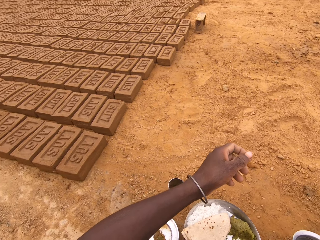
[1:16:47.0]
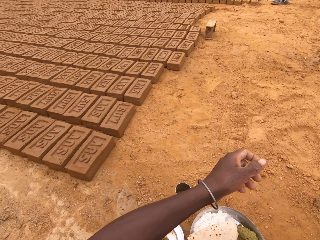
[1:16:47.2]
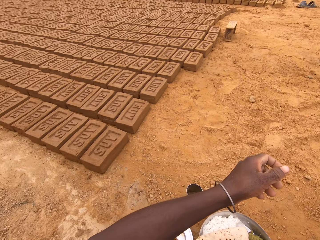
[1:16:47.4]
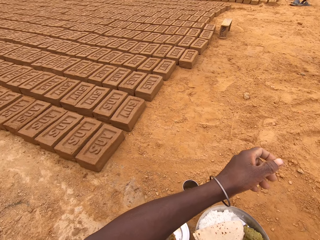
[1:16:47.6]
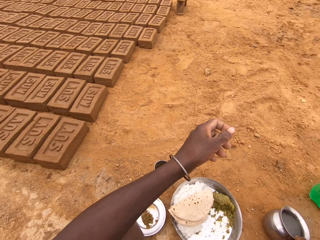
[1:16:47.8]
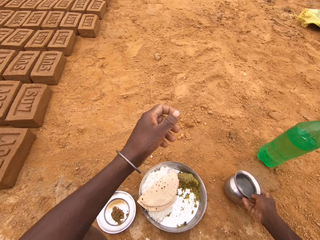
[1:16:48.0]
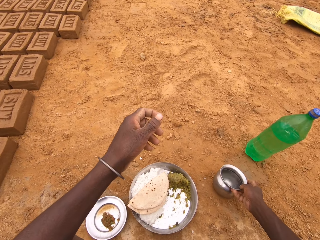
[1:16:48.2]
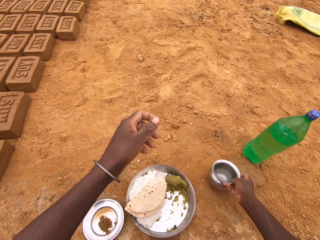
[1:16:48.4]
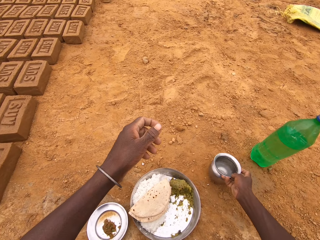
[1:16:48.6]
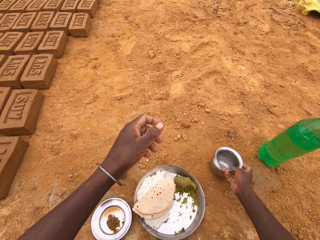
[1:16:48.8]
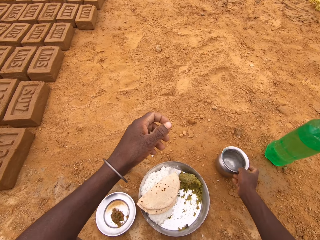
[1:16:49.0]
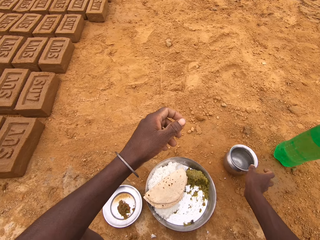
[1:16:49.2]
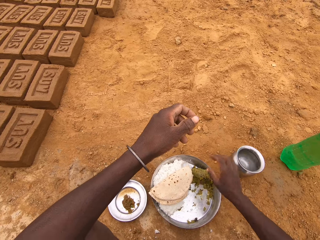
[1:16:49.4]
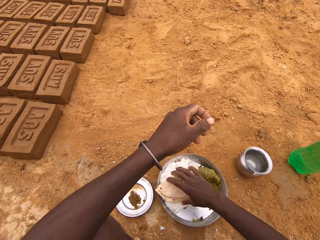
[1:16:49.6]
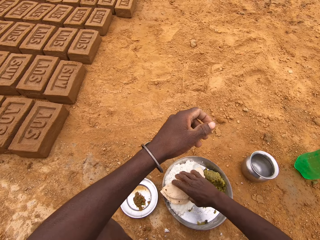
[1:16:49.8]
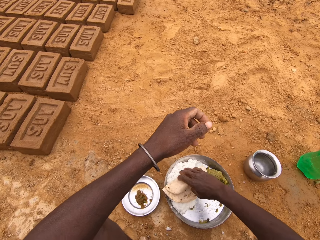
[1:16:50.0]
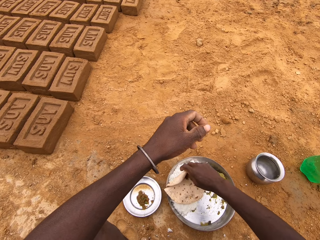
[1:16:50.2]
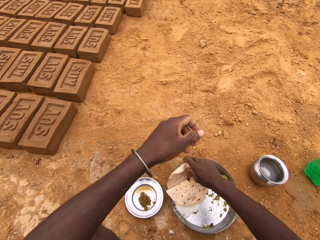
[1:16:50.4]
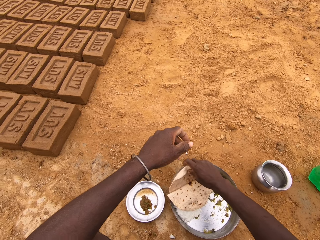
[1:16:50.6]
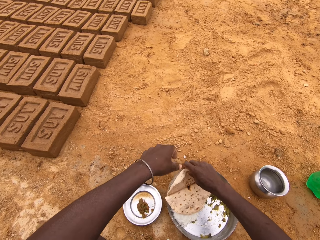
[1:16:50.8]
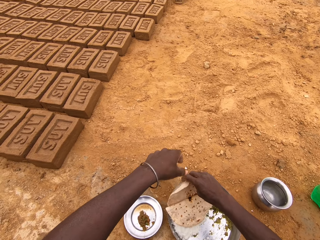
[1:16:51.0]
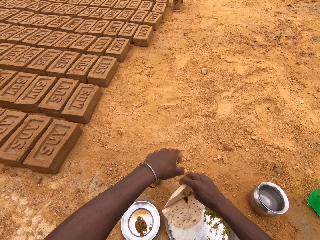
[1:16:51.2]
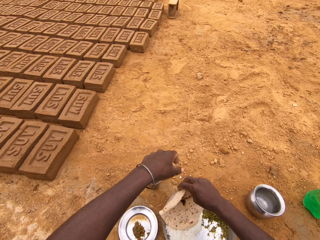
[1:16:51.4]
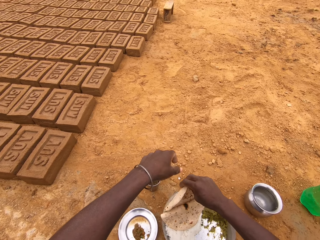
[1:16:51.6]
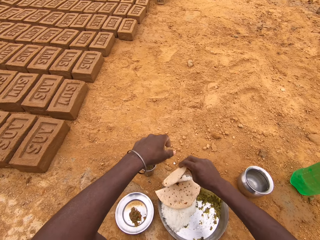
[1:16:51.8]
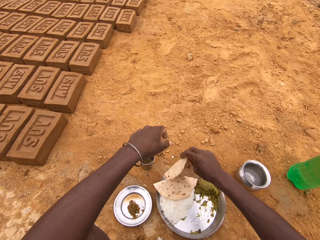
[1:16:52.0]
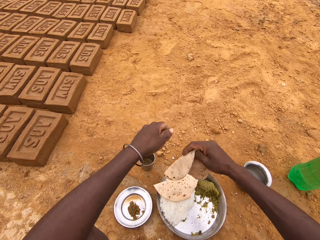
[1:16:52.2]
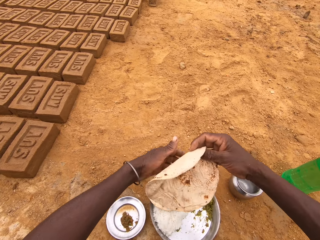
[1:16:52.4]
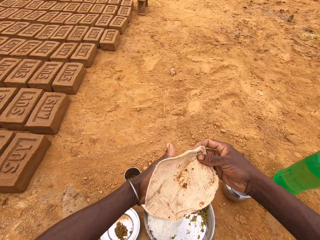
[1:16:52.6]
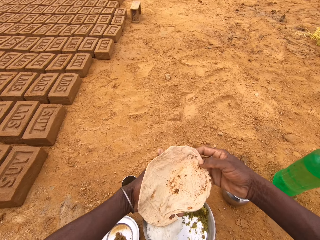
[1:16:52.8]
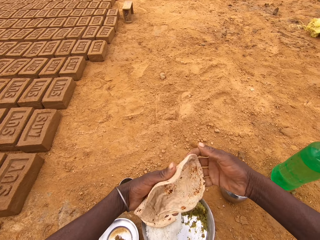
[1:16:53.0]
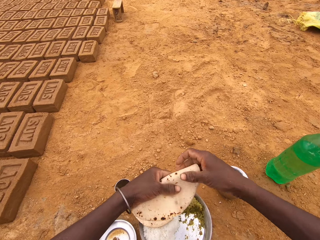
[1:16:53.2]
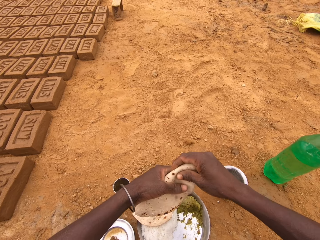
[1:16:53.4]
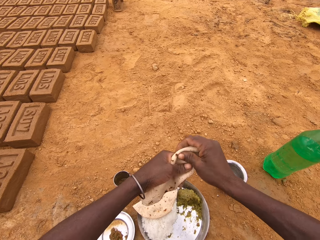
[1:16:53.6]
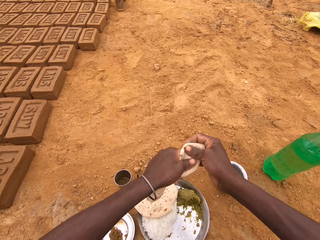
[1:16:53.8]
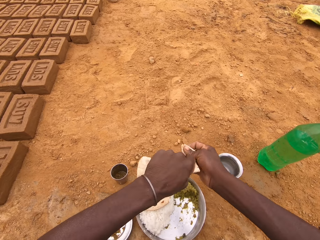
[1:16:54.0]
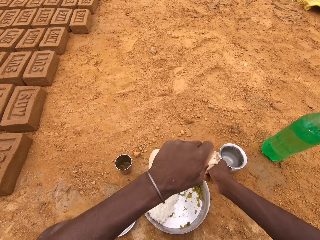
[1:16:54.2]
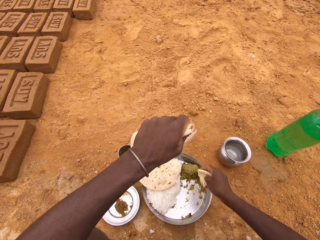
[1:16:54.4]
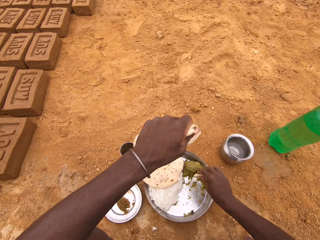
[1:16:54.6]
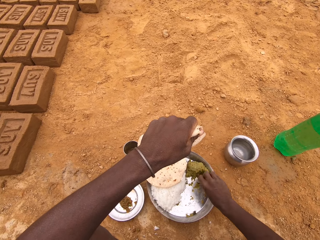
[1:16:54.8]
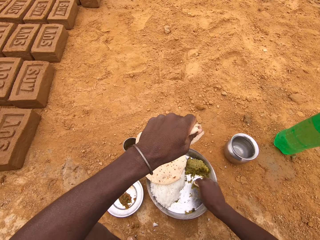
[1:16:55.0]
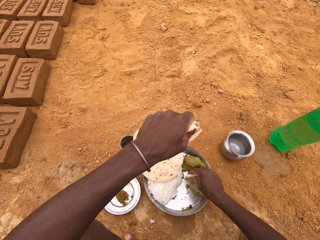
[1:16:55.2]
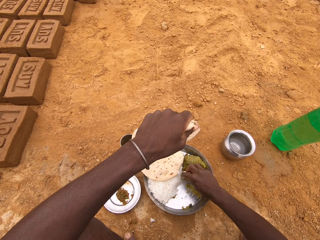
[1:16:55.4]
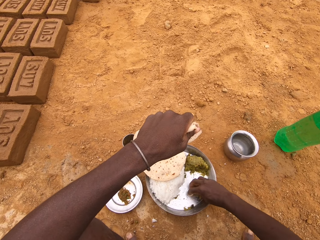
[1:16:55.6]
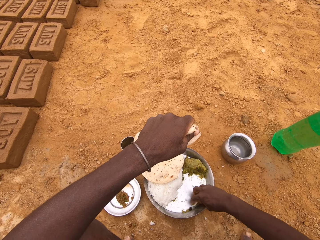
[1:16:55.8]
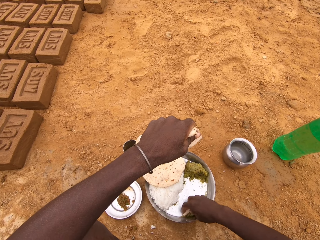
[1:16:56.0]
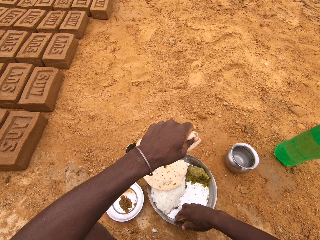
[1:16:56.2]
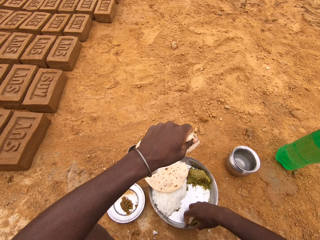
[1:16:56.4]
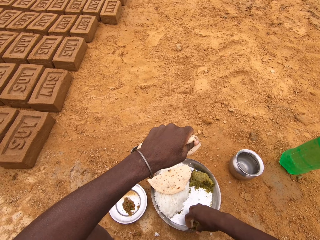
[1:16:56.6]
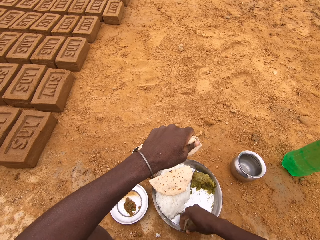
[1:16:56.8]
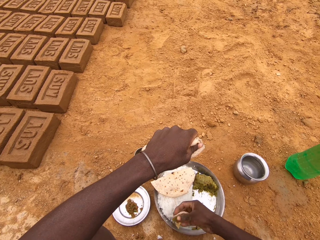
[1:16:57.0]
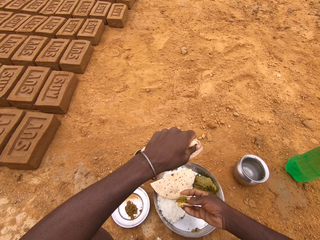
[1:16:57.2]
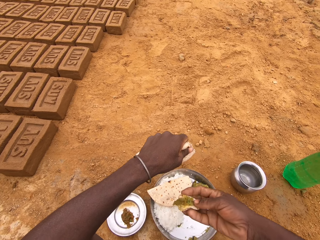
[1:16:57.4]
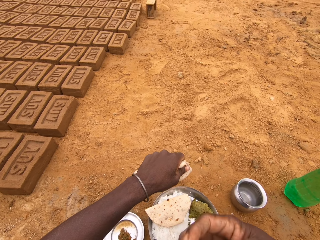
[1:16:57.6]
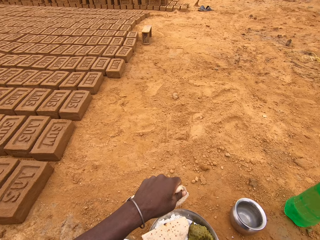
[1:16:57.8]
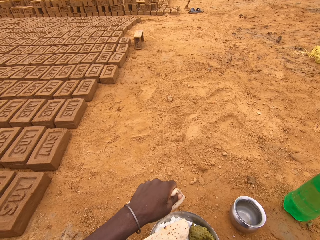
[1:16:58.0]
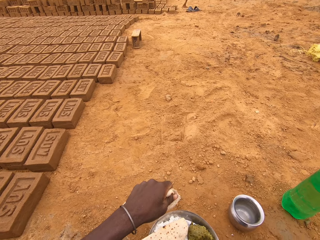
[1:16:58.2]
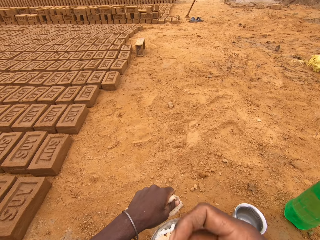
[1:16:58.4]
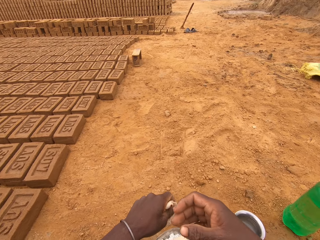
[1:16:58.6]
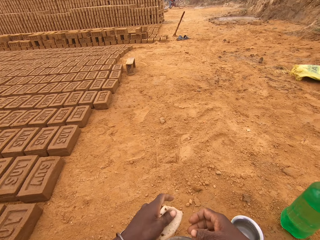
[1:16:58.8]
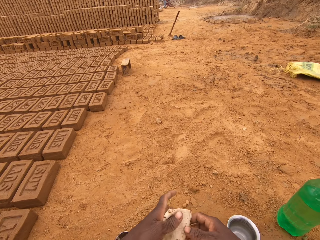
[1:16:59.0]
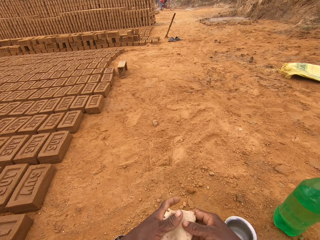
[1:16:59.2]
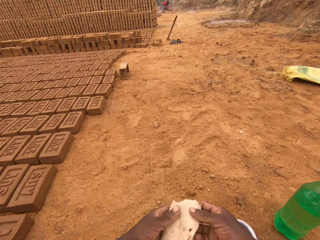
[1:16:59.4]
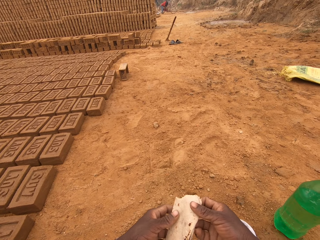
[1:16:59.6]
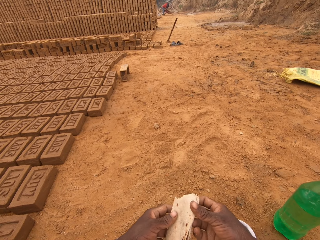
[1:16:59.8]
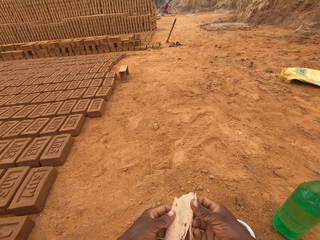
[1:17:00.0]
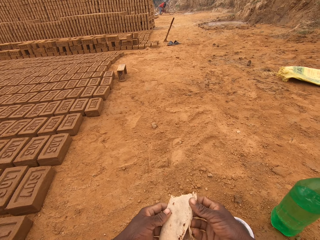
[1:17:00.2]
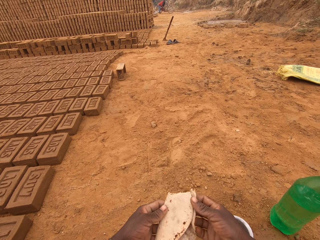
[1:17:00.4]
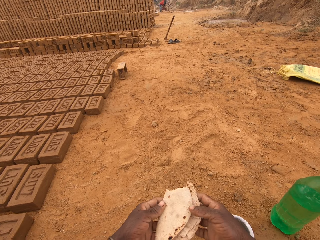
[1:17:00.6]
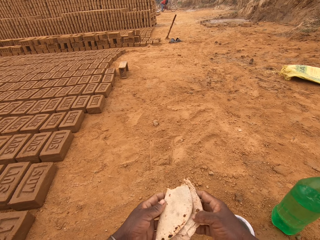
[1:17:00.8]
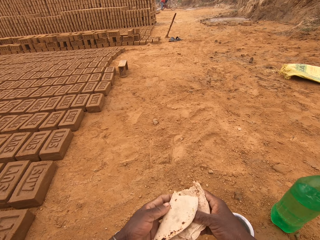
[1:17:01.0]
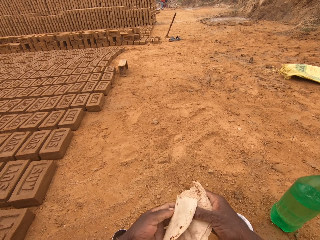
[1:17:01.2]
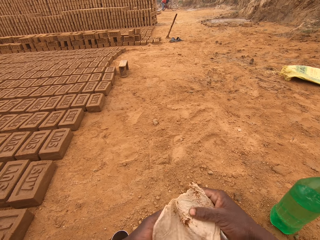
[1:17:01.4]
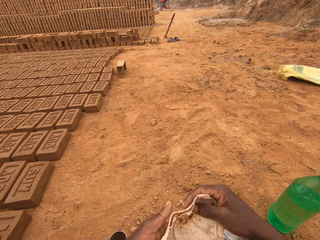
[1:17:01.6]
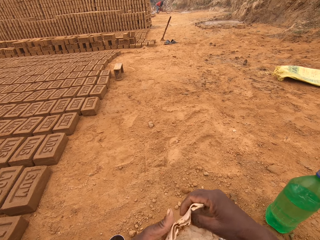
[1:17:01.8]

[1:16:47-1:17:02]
The camera wearer puts the metal container down. They take up another chapati or flatbread from the platter. They roll the chapati, cut a piece of the chapati, dip the chapati in sauce and eat the chapati with the sauce.

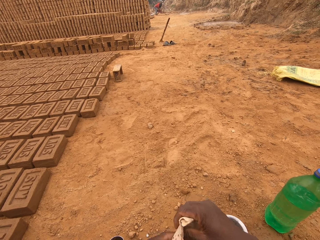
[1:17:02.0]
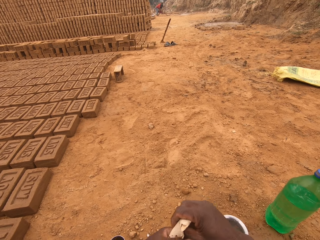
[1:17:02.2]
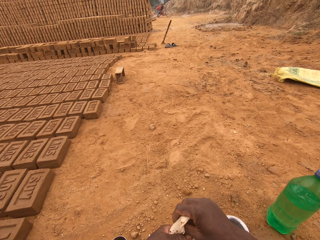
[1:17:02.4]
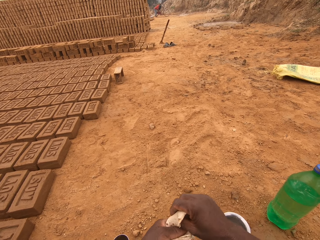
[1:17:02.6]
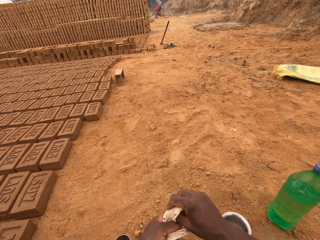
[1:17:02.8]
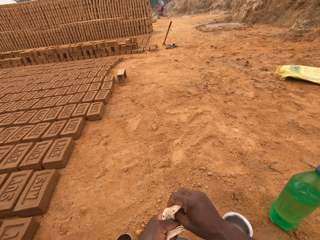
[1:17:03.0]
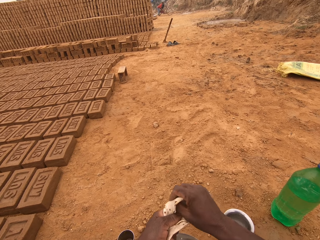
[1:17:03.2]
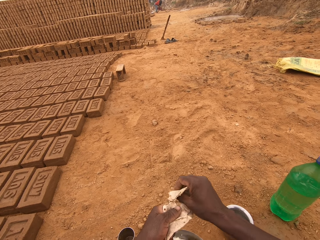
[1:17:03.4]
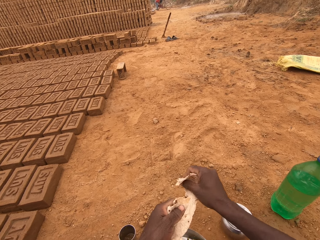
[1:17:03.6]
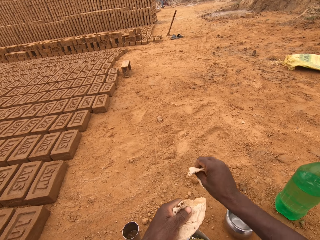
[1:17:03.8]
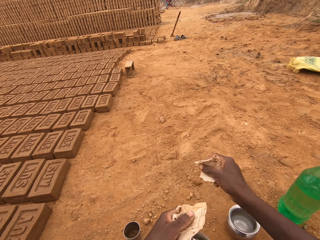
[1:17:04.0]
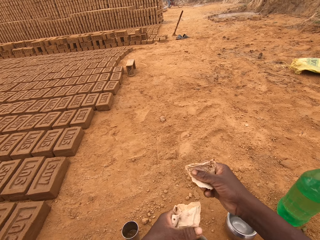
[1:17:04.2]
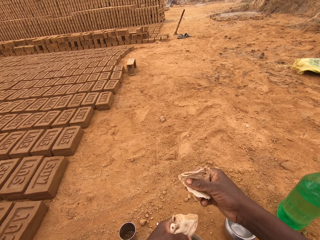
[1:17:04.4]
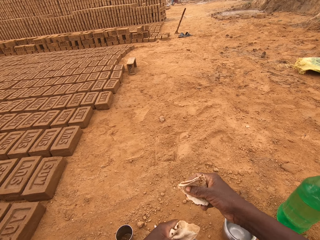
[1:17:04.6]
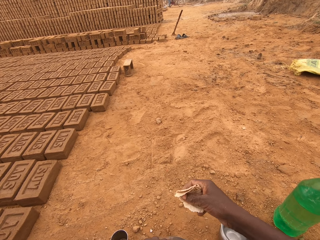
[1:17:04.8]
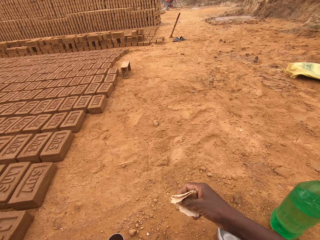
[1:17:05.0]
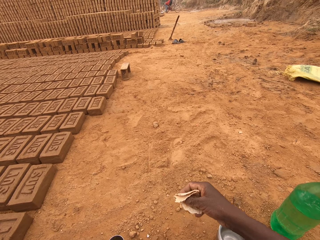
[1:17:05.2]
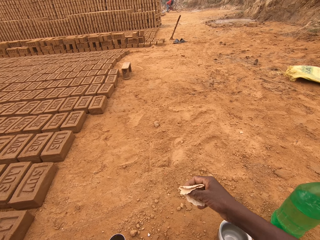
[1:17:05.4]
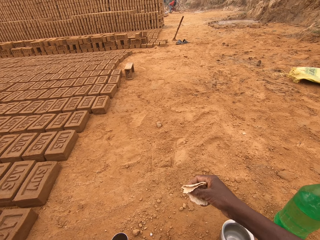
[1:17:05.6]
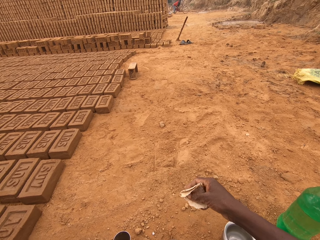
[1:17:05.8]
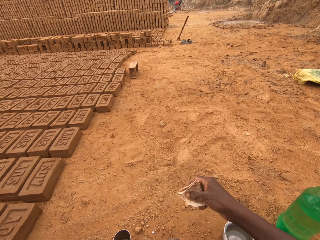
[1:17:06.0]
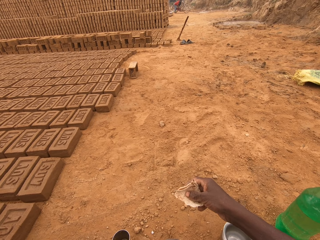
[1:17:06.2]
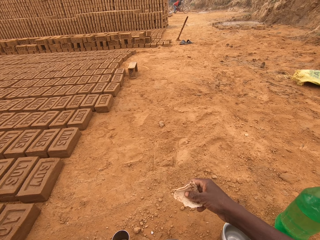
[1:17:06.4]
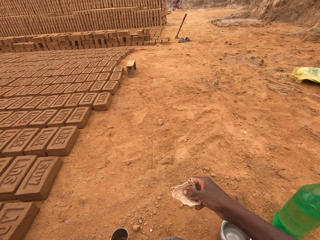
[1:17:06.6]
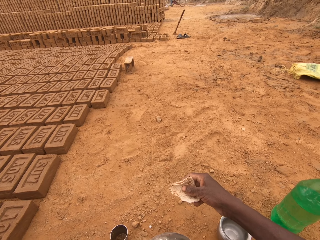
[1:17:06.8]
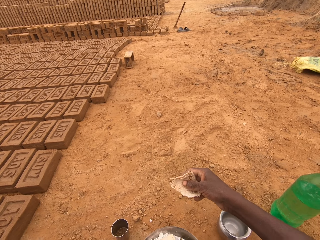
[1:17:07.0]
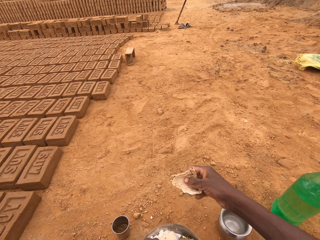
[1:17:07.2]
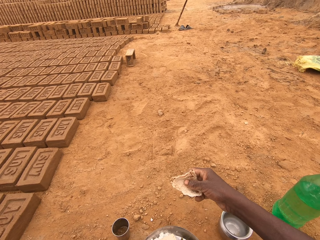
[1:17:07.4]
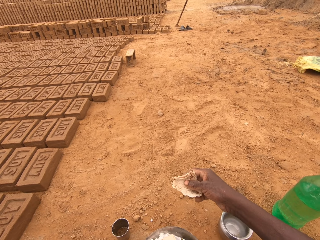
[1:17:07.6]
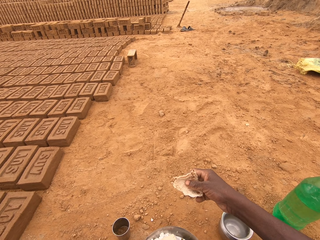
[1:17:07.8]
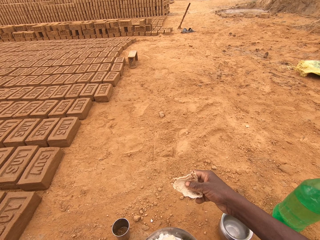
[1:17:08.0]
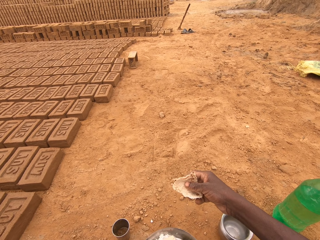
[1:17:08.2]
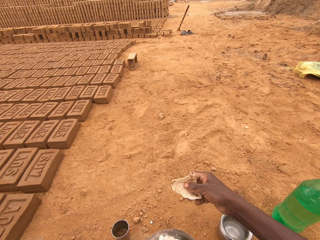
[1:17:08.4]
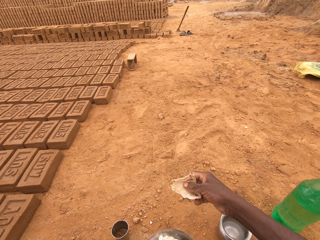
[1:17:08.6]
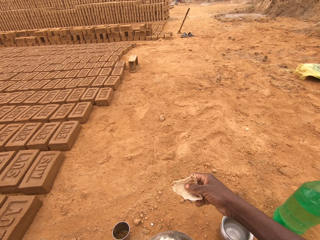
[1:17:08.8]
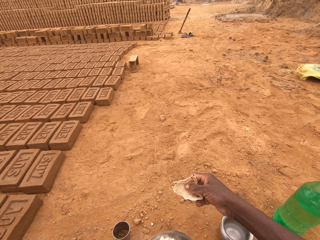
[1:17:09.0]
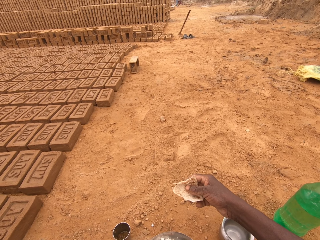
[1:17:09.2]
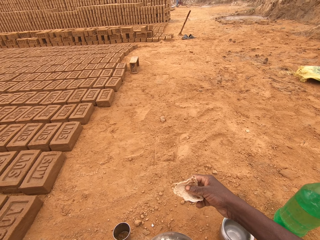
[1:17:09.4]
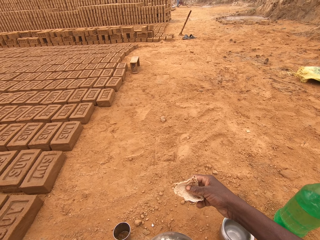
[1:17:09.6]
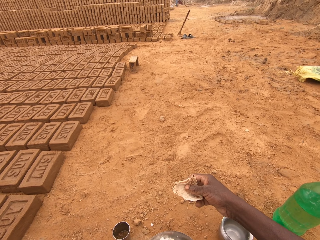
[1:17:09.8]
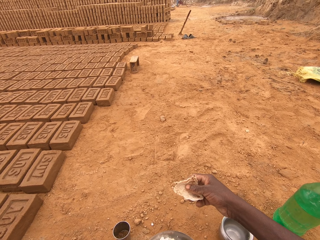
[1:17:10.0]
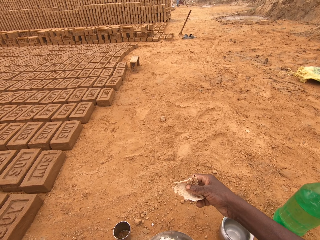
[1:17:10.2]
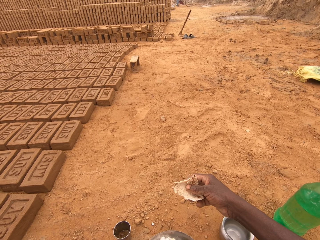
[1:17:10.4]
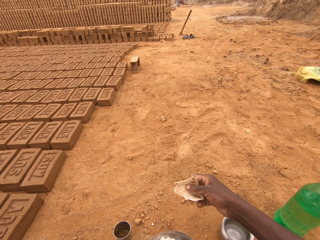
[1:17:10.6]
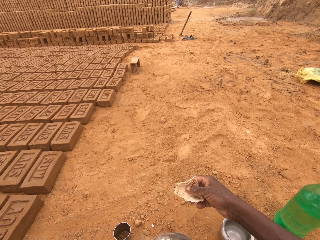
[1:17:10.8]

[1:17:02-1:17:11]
The camera wearer tears the bread.
